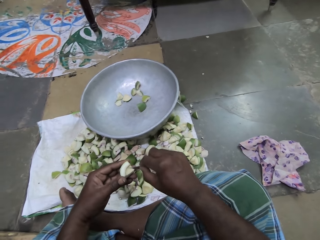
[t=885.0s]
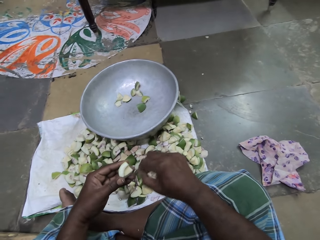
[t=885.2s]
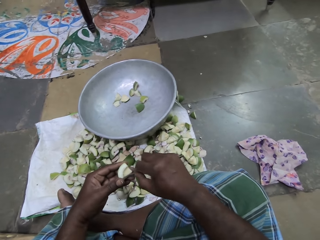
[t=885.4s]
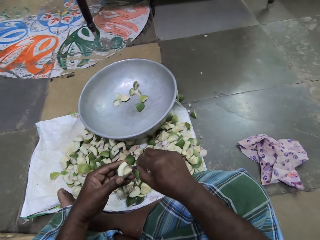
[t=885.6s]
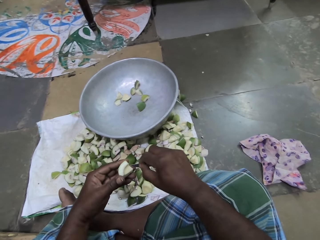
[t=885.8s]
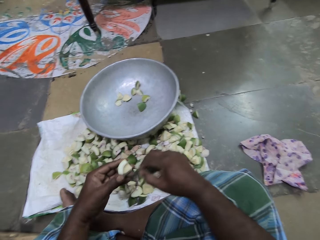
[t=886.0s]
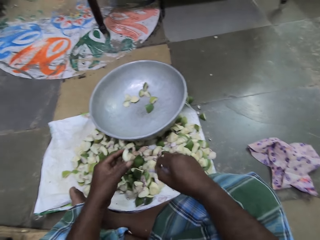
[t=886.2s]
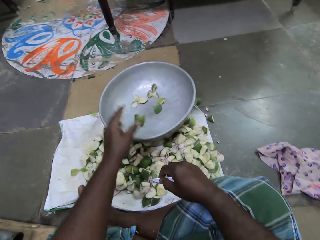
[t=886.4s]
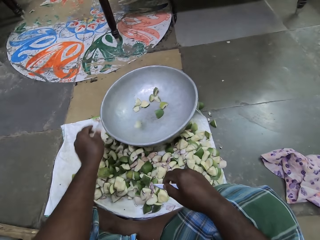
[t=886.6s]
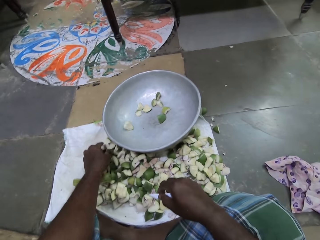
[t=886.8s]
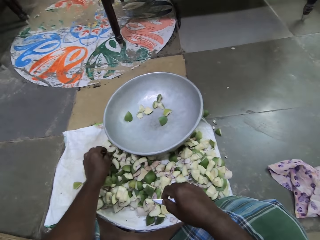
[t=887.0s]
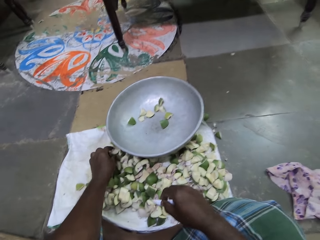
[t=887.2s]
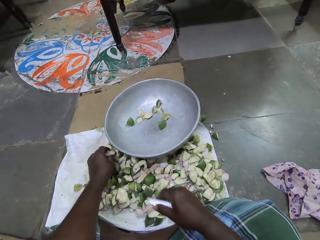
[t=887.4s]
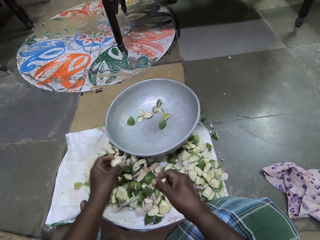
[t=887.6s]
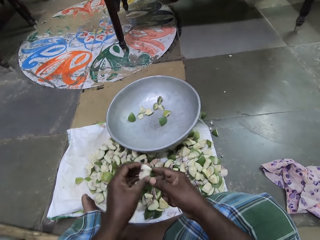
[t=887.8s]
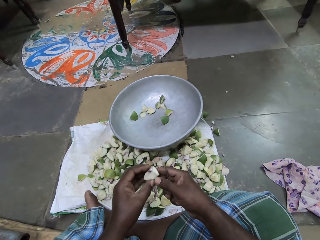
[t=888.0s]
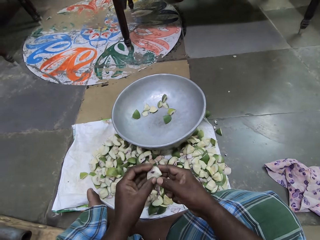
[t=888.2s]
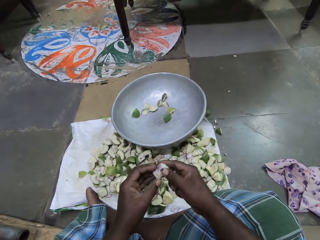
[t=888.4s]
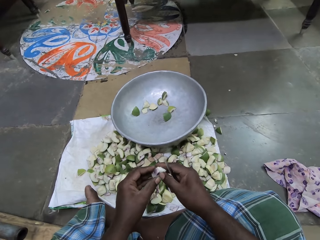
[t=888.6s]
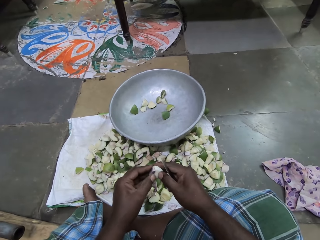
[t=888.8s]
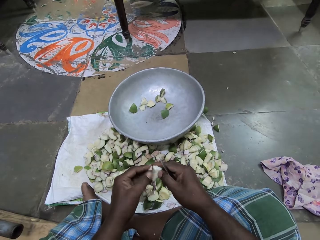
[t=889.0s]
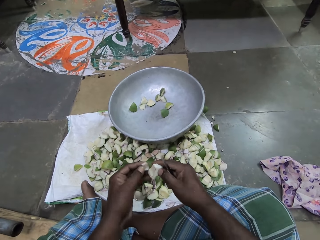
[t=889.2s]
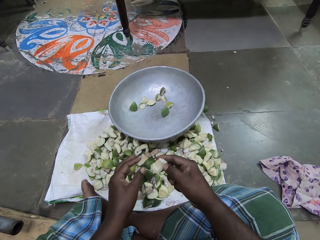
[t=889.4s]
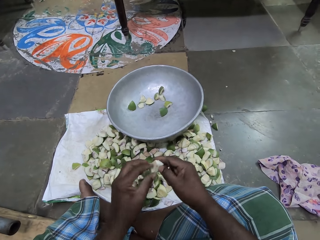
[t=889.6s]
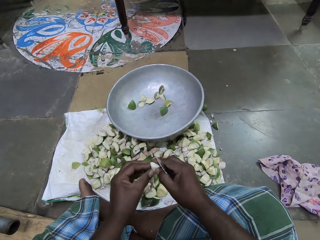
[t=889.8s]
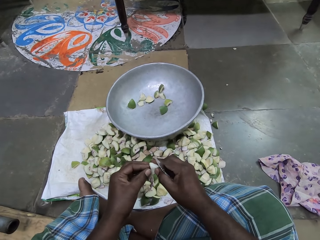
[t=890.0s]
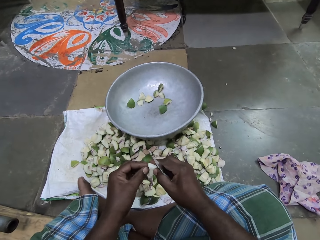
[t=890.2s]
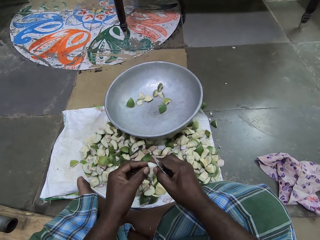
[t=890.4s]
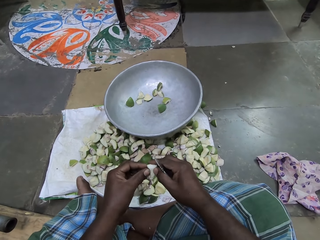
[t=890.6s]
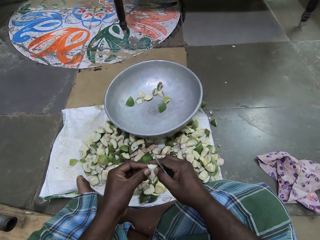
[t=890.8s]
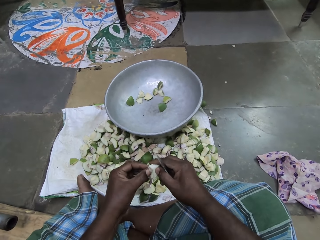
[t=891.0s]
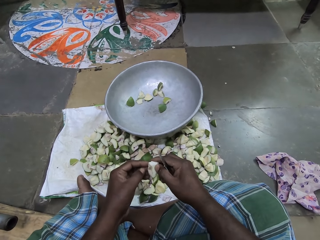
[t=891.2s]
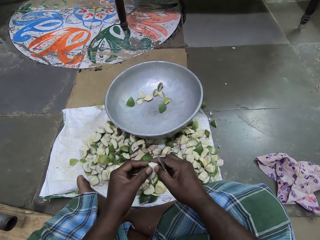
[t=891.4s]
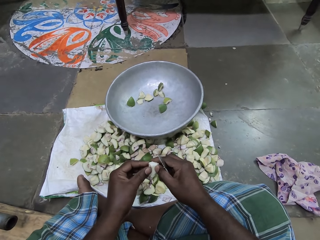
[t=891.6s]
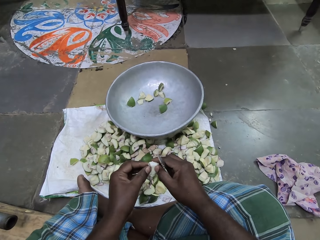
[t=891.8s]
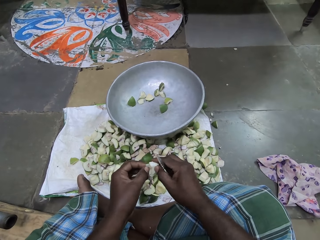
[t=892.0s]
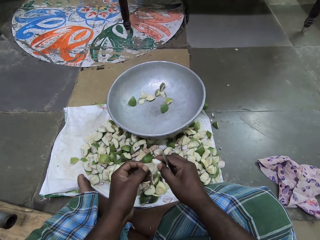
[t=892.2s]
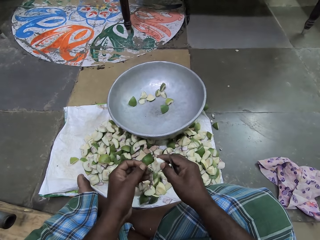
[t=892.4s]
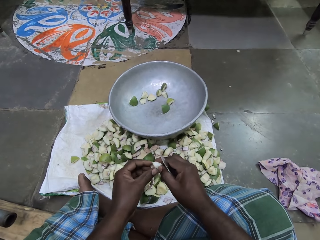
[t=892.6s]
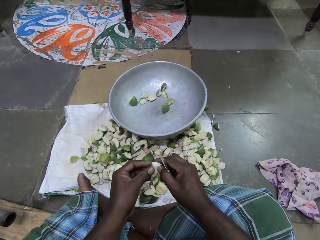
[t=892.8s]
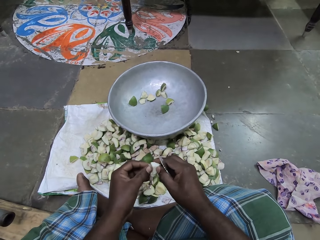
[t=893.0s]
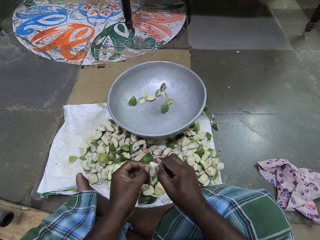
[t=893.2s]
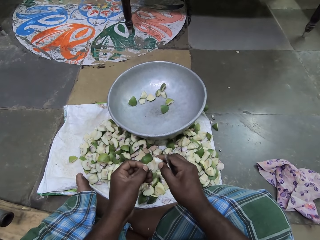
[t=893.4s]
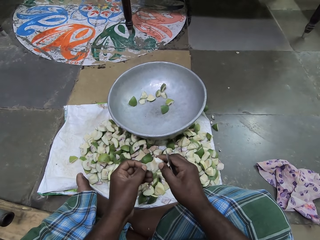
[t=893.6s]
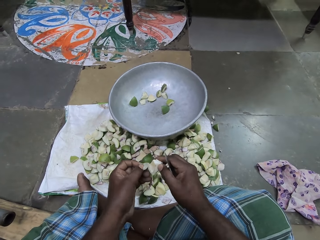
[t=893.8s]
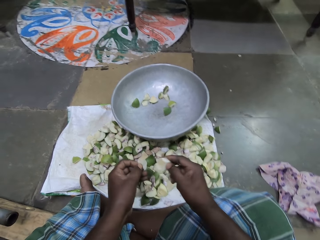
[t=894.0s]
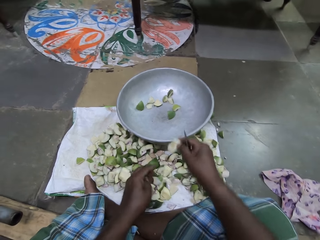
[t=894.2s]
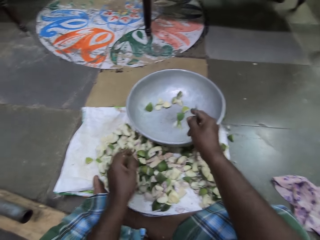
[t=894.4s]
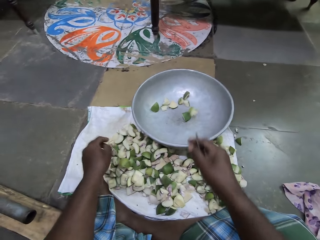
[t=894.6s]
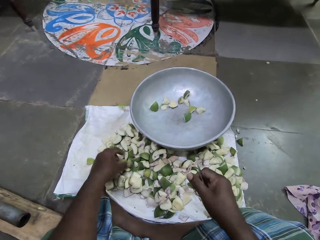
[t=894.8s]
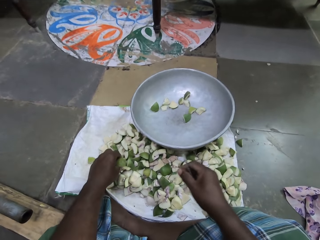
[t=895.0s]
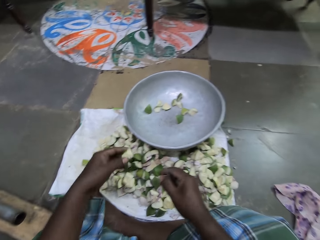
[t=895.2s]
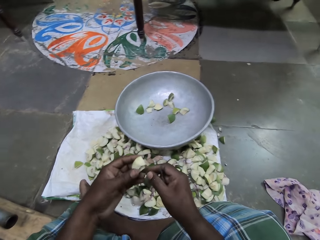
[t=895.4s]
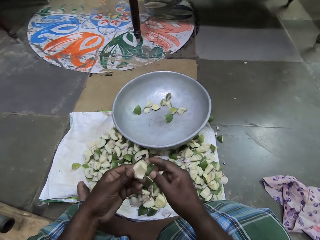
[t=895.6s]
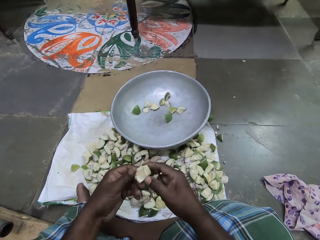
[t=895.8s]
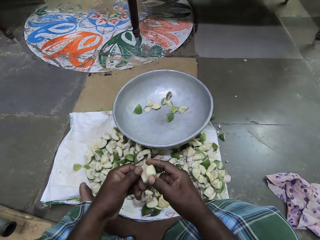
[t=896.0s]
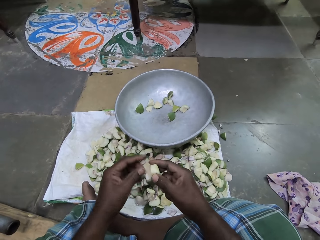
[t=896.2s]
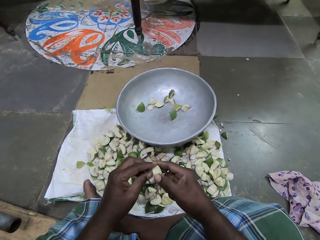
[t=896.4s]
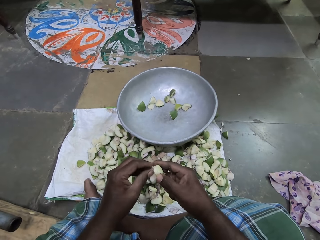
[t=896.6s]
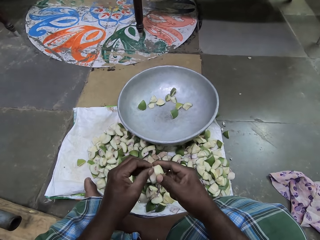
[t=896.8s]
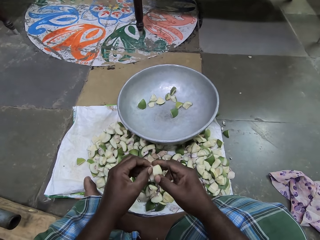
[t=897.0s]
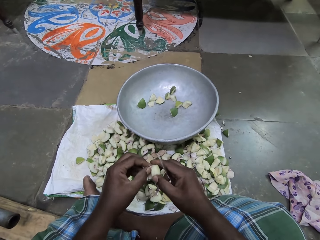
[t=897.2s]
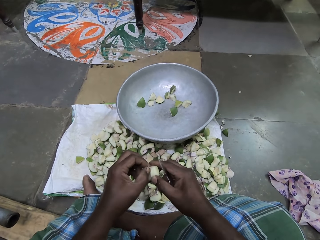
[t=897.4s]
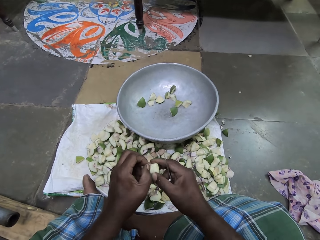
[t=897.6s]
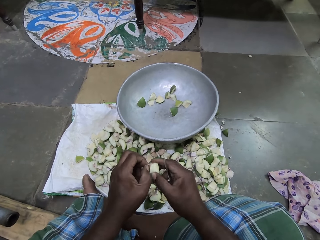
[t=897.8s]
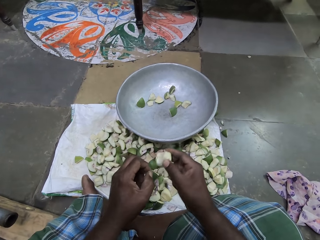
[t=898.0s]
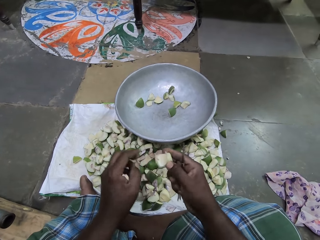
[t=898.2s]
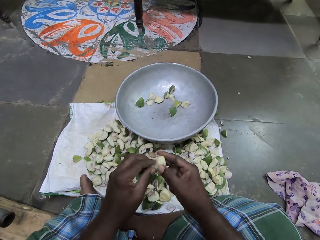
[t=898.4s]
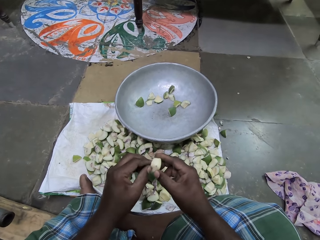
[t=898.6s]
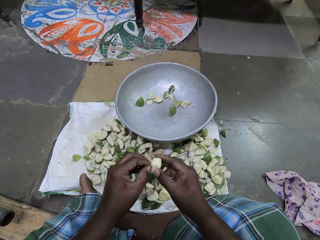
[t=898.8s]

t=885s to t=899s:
The camera wearer drops the piece of apple in her left hand into the pan on the sack. She picks a piece of apple from the sack on the floor with her left hand. She holds the piece of apple in her hands. She removes a seed from the piece of apple in her hands with her left hand. She scrapes the piece of apple in her right hand with her left hand. She drops the piece of apple in her right hand into the pan on the sack. She picks a piece of apple from the sack on the floor with her left hand. She holds the piece of apple in her hands. She scrapes the piece of apple in her right hand with her left hand.

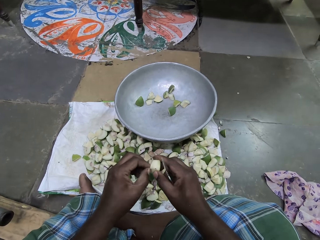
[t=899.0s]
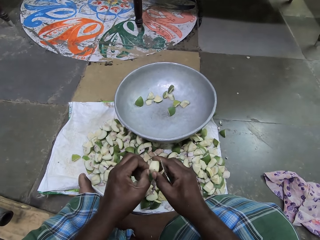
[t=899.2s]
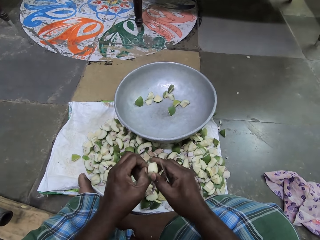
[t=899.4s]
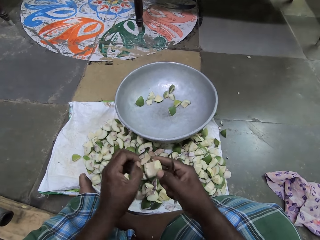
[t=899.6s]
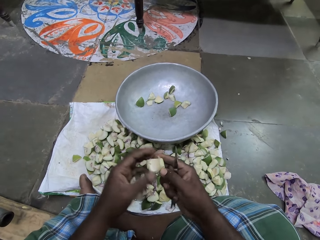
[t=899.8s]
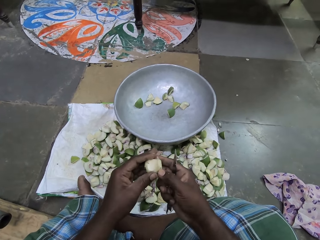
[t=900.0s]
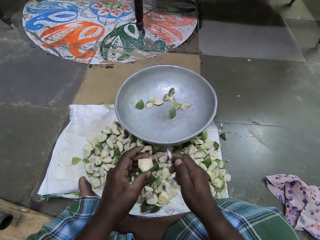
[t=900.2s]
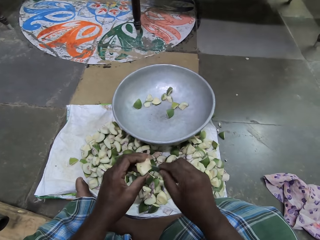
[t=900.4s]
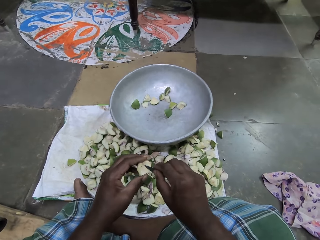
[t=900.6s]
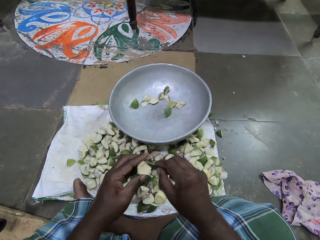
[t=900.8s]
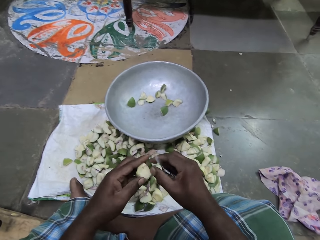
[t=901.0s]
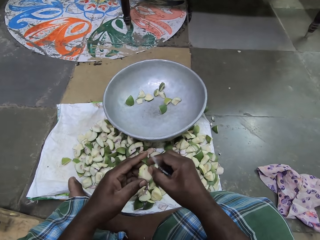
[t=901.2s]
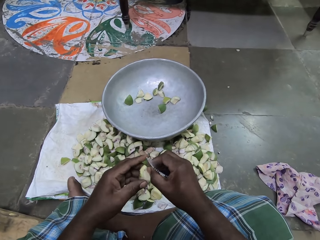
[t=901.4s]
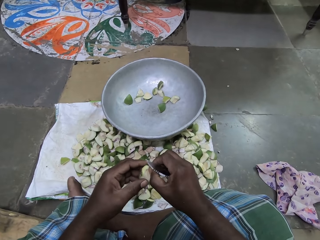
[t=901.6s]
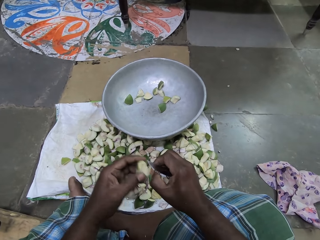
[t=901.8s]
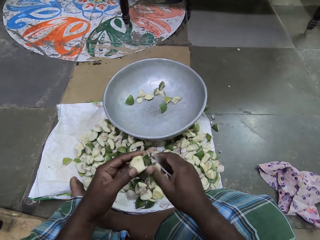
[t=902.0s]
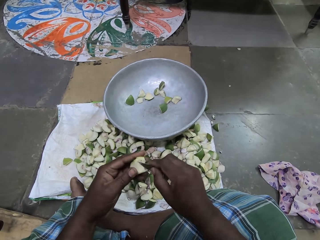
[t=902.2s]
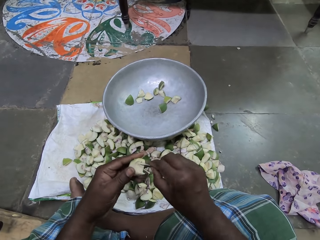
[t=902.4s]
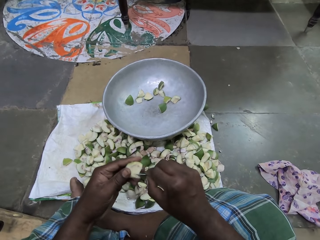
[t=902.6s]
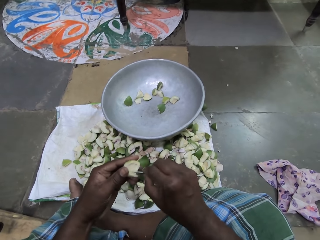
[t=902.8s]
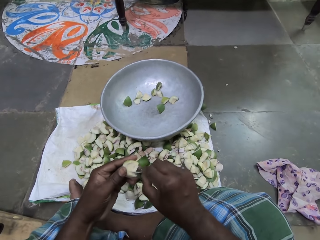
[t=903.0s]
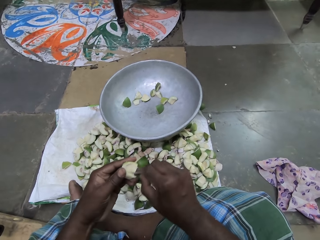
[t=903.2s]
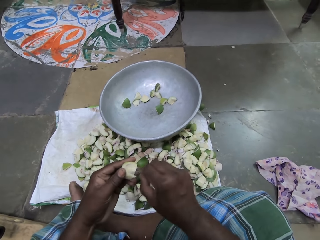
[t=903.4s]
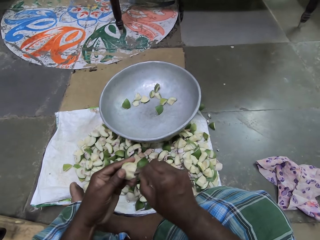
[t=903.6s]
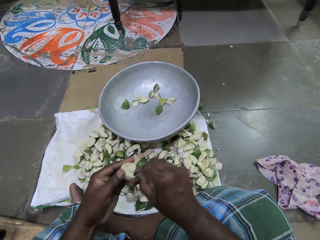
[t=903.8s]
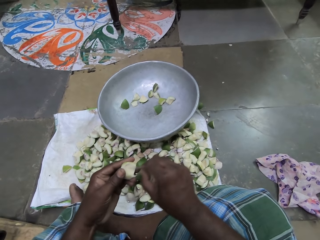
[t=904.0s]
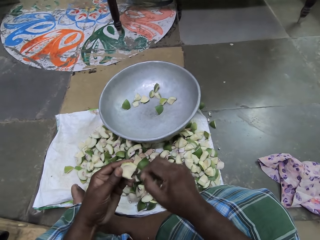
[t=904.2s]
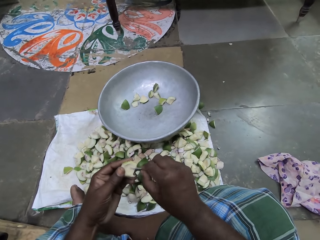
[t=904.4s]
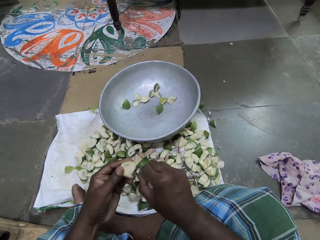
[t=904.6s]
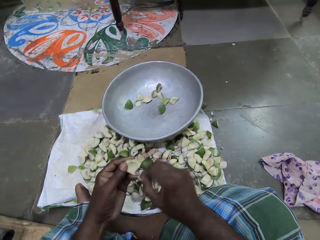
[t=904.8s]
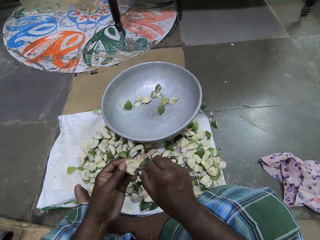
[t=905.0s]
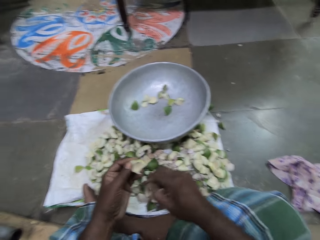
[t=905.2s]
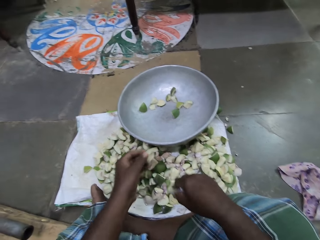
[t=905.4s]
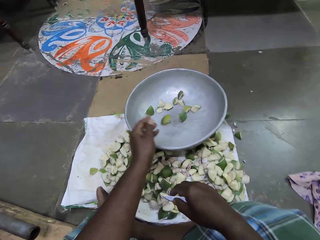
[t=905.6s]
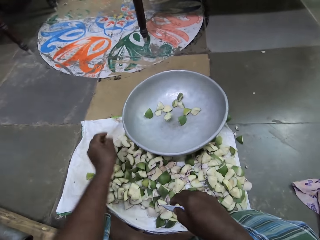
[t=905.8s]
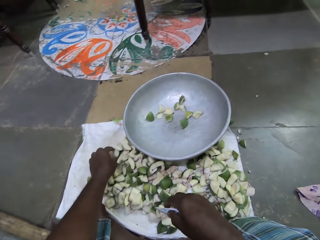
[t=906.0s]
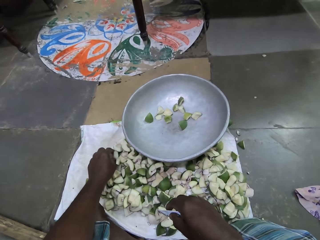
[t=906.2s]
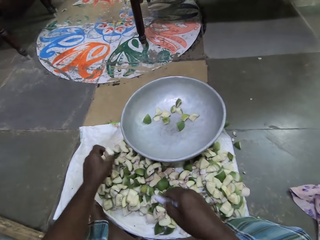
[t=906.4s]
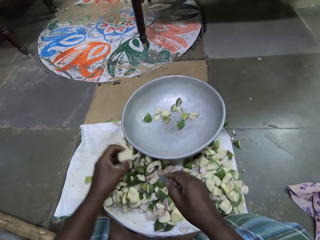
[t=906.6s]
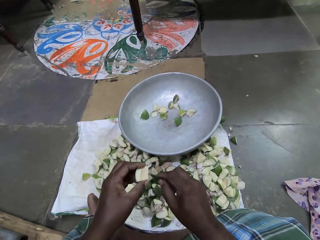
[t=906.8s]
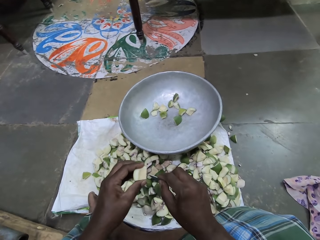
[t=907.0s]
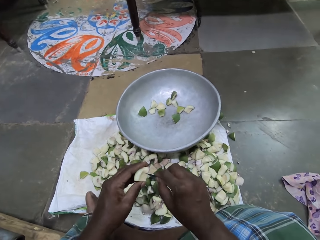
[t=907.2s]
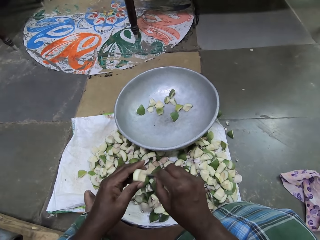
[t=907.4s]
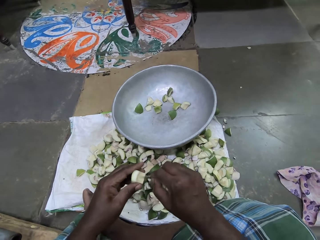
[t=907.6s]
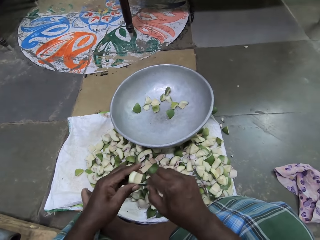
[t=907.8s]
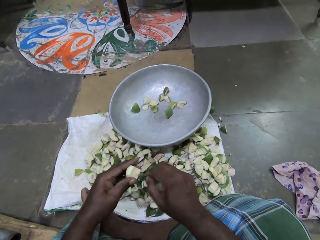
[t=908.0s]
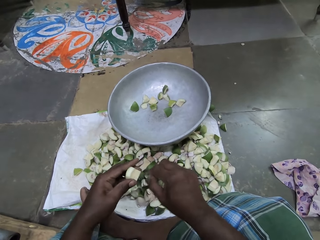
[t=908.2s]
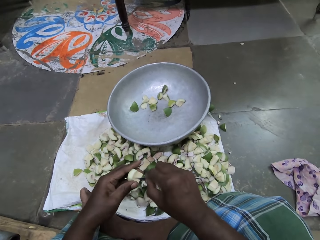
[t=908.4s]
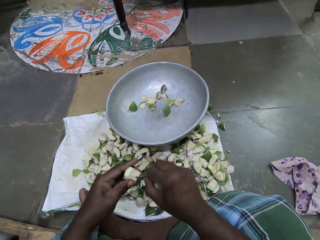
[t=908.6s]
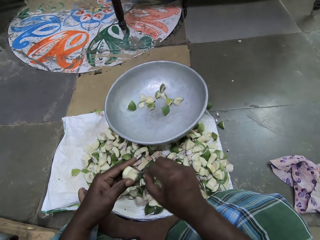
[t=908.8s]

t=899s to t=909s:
The camera wearer passes the piece of apple in her right hand to her left hand. She scrapes the piece of apple in her left hand with the knife in her right hand. She scrapes the piece of apple again. She drops the piece of apple in her left hand into the pan on the sack. She picks a piece of apple from the sack on the floor with her left hand. She scrapes the piece of apple in her left hand with the knife in her right hand.
